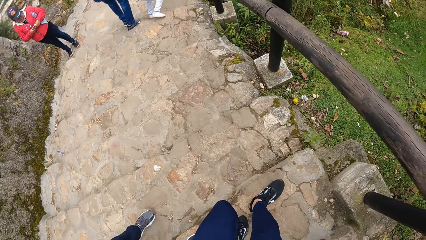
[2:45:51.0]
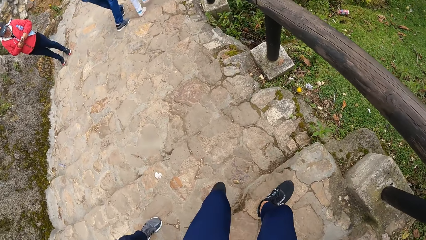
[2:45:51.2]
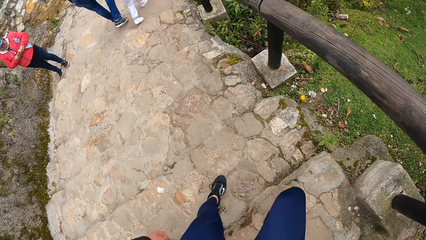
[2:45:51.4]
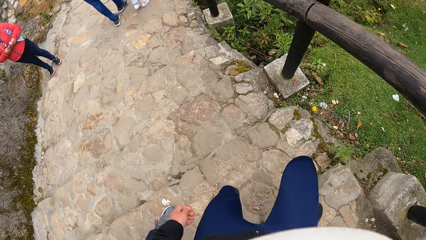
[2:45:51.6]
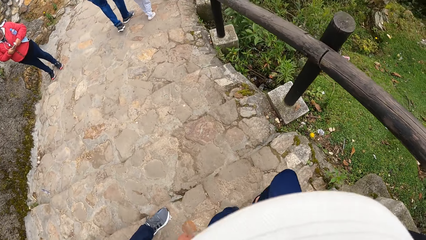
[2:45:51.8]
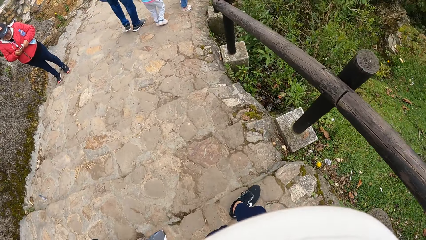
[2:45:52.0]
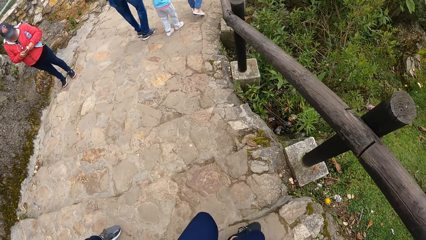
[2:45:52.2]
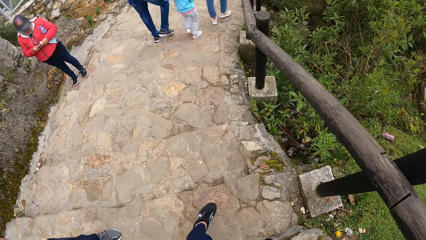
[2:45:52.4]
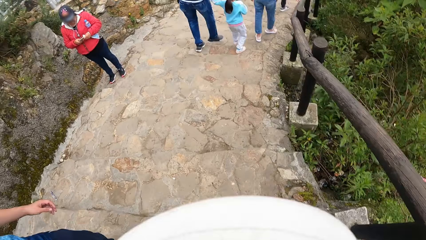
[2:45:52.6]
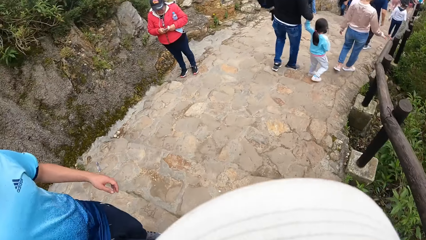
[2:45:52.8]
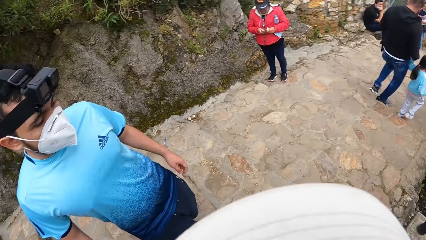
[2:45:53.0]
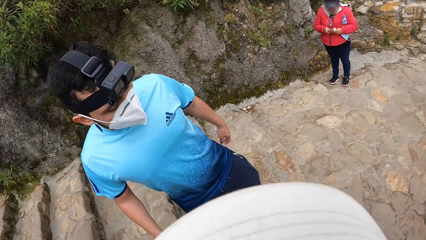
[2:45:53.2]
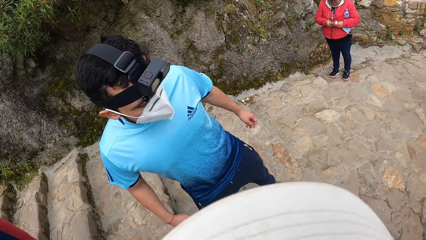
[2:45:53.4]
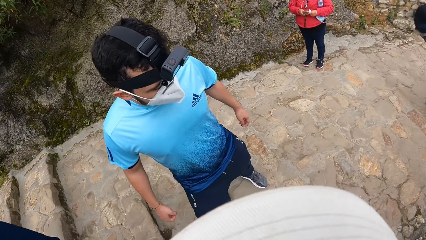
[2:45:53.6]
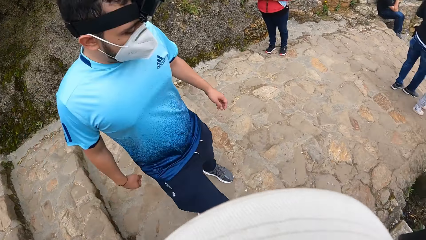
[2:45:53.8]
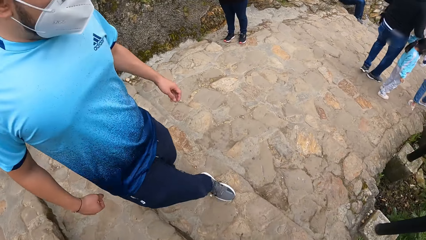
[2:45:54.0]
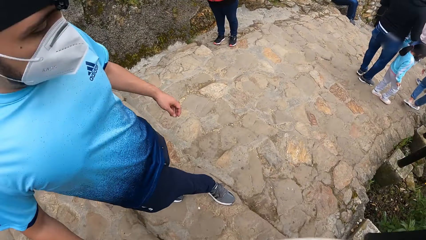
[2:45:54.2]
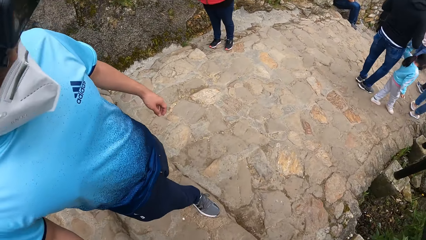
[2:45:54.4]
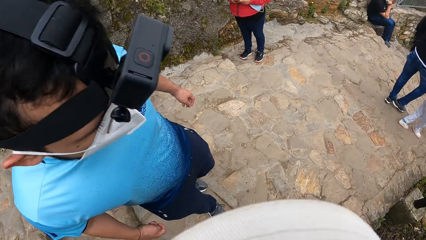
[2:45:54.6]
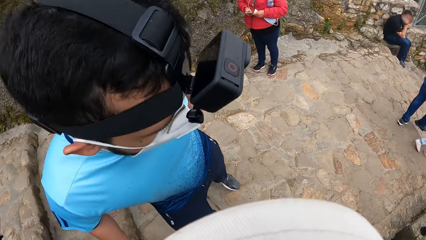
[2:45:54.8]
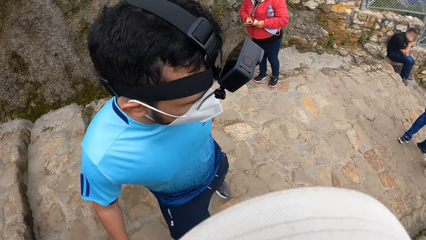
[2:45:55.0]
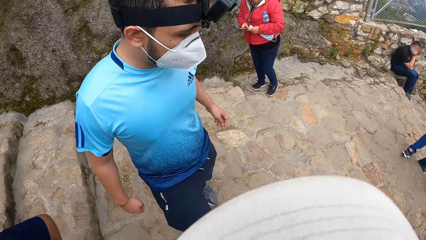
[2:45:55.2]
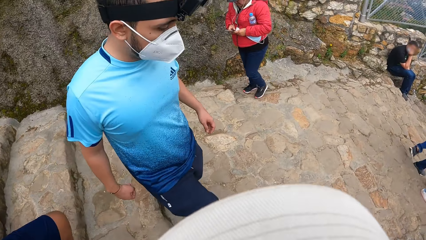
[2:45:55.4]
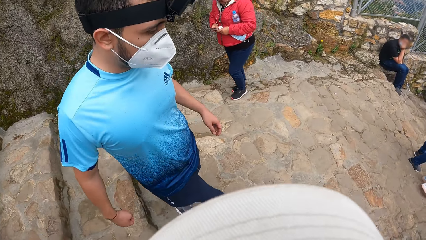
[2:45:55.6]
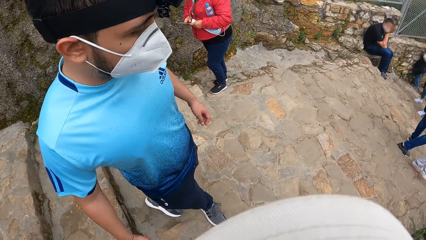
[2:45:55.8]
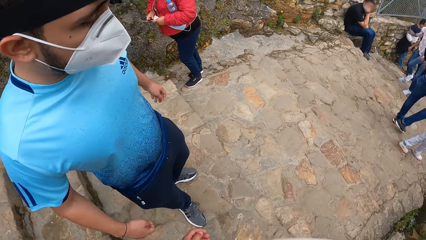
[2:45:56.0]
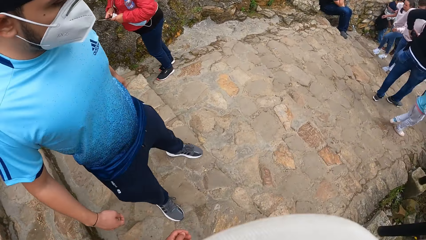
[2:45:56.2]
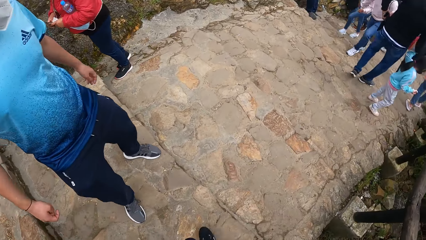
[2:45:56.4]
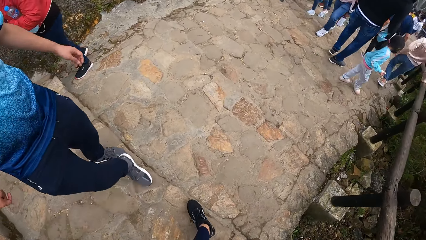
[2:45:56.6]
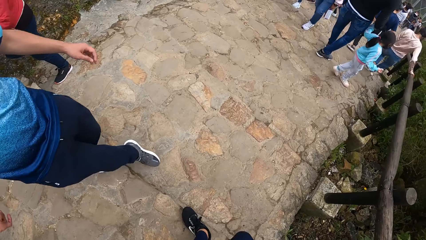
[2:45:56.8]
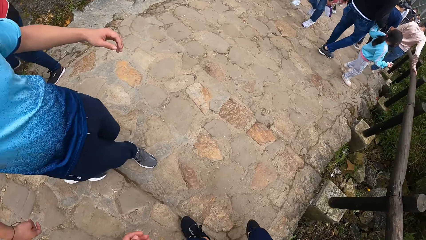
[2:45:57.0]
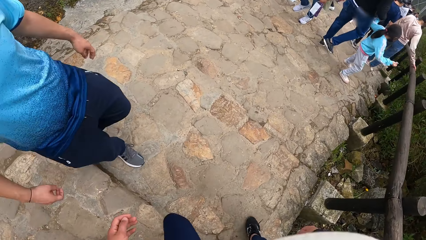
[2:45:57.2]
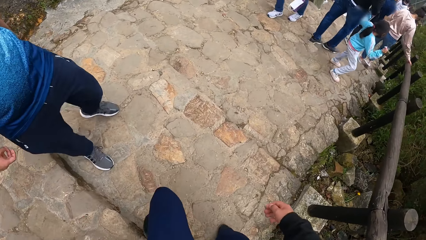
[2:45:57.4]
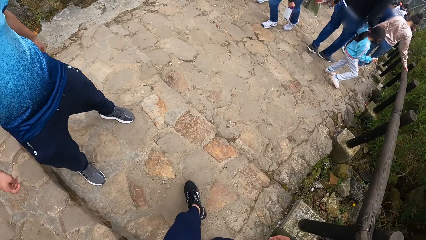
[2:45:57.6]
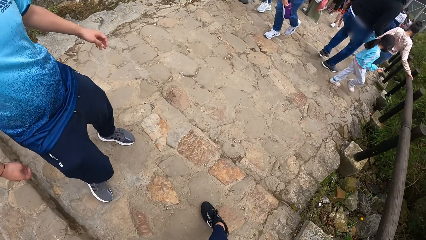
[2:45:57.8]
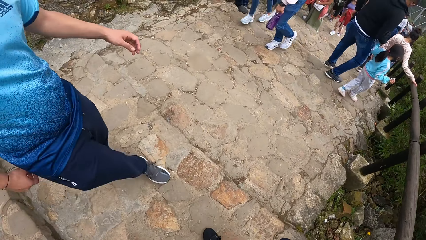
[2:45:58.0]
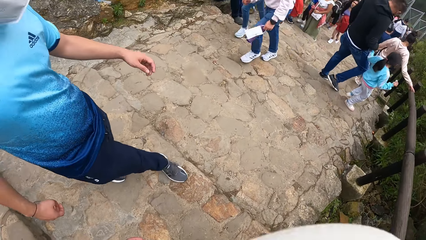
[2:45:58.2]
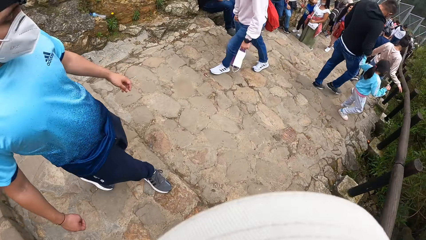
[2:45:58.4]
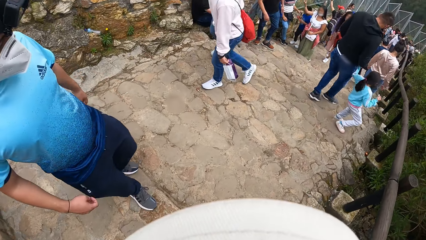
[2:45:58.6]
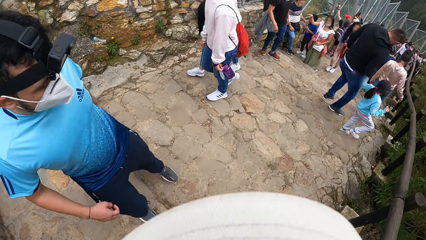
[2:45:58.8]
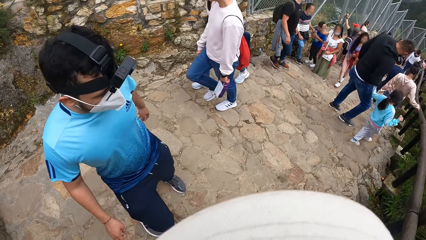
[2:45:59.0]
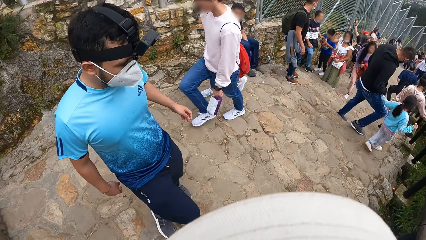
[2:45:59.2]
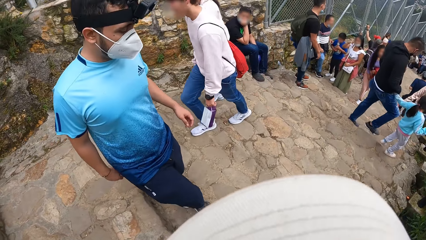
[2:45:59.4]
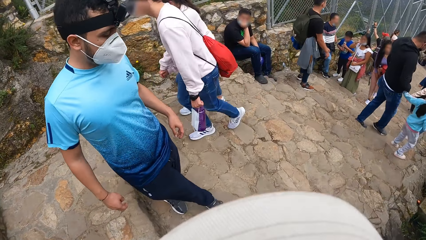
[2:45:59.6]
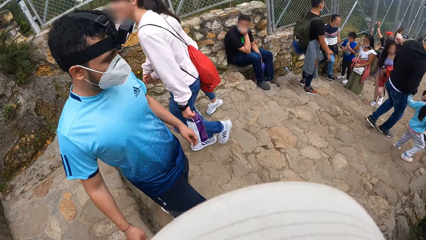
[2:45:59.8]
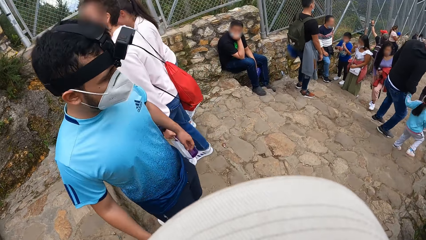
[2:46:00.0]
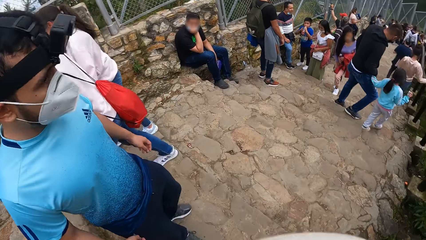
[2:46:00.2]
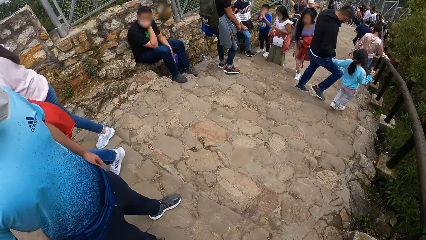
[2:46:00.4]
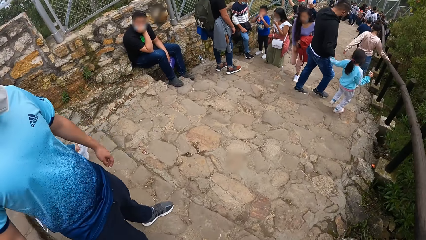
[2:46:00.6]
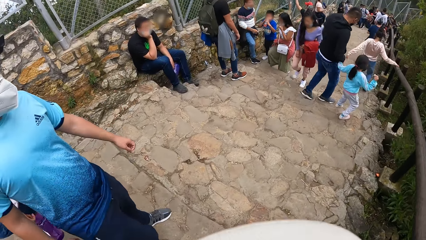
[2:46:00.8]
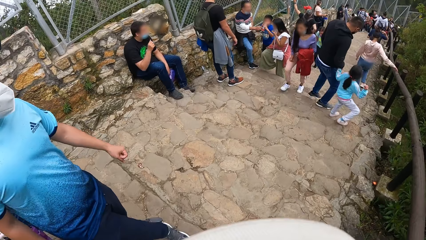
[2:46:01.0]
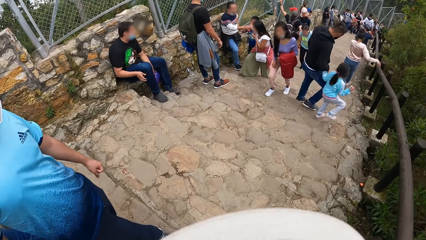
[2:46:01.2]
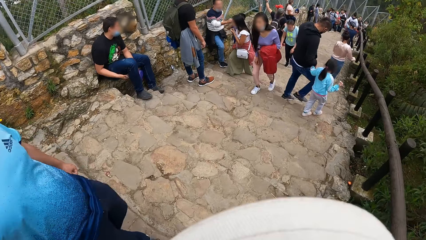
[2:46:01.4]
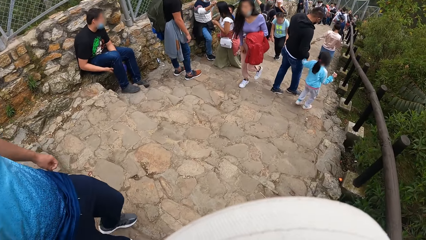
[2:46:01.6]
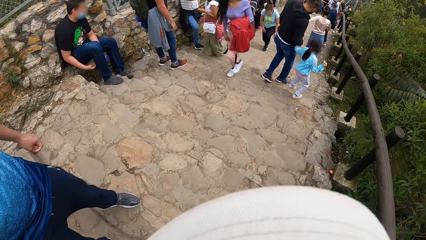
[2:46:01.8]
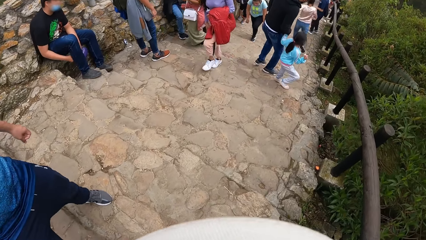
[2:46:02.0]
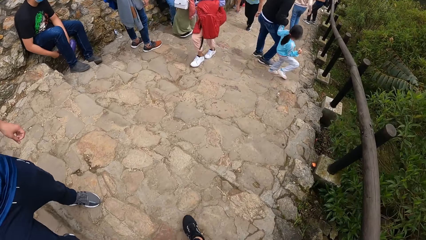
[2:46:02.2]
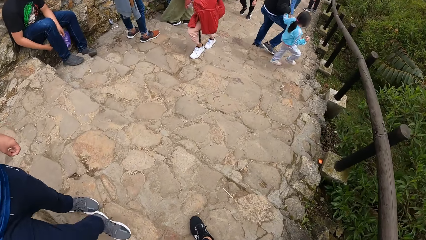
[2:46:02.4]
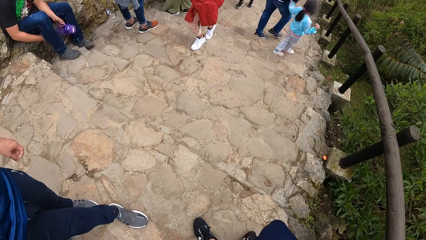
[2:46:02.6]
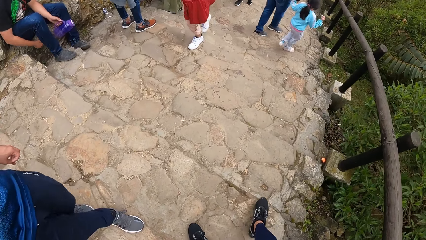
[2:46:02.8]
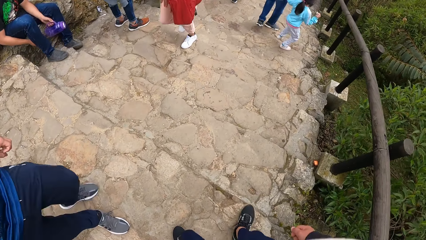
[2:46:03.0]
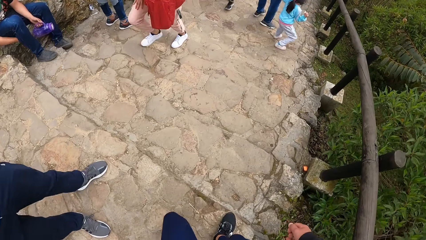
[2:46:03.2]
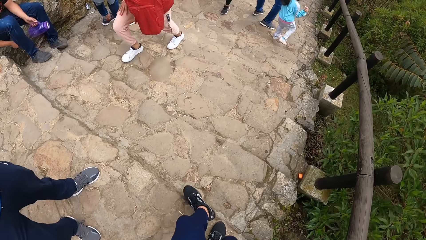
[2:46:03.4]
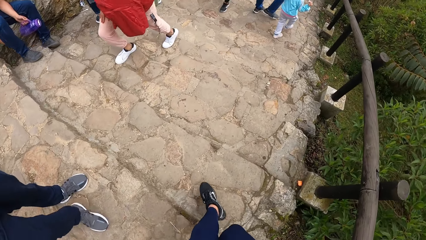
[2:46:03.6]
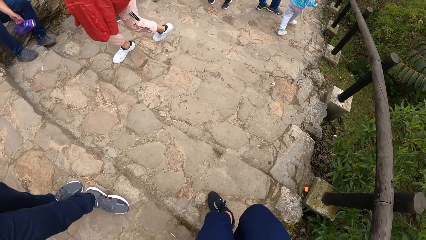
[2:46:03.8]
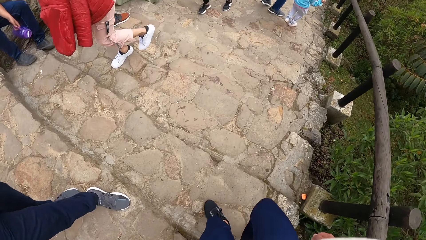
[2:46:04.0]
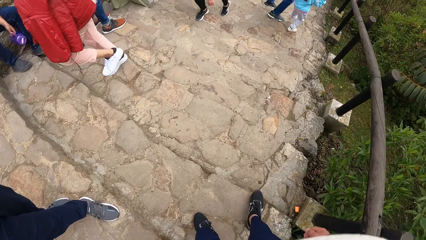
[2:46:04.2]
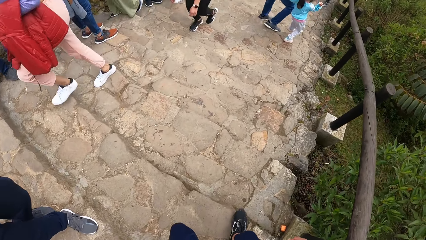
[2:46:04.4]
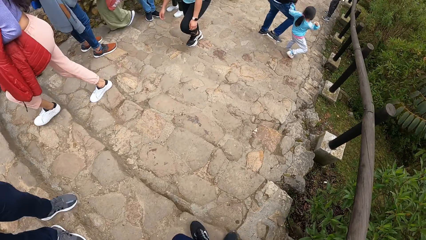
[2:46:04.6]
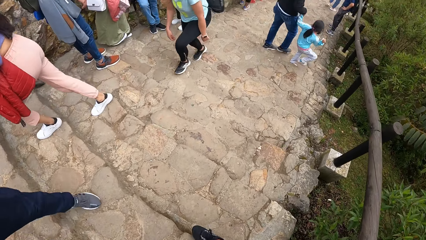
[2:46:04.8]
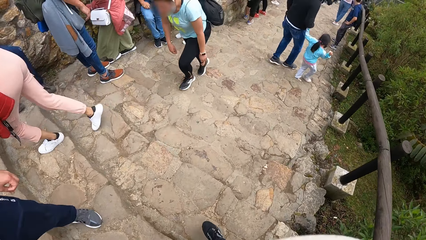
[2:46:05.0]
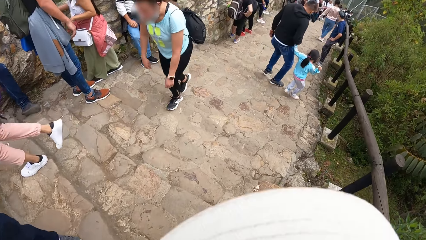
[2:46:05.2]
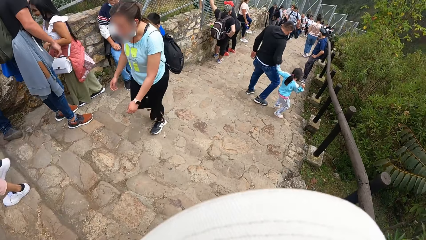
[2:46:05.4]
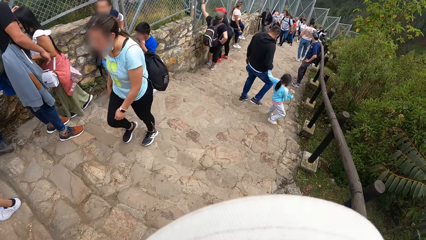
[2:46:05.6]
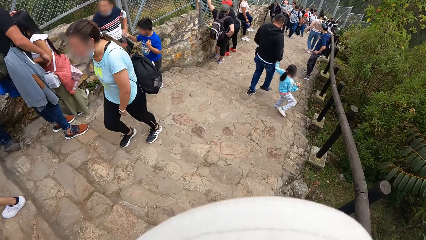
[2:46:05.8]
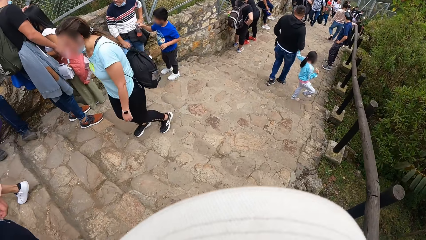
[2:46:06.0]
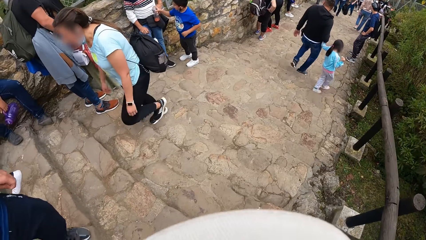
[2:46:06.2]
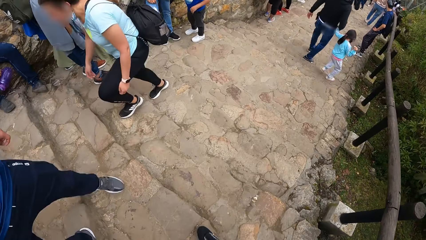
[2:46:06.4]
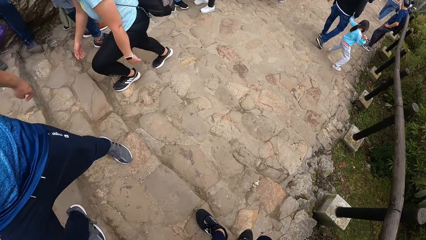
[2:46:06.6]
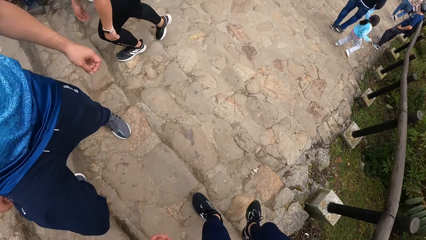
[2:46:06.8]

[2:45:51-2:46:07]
A man walks down the stairs. The camera wearer walks down the stairs.
